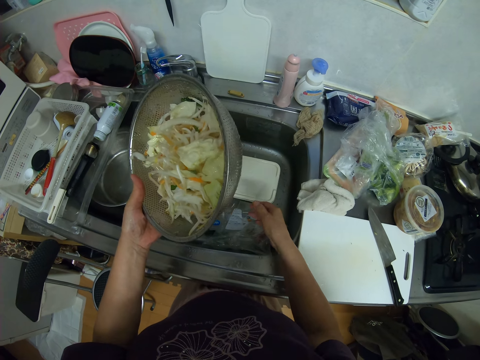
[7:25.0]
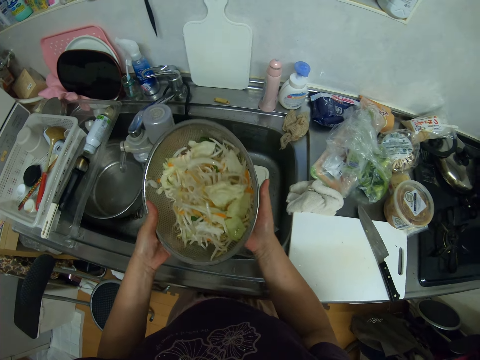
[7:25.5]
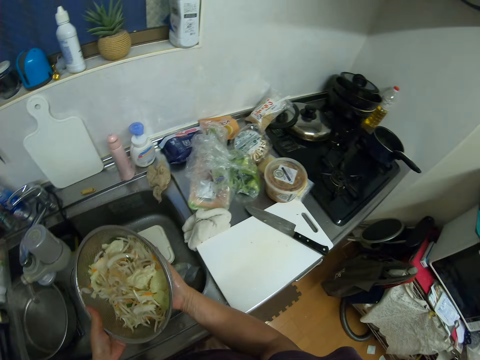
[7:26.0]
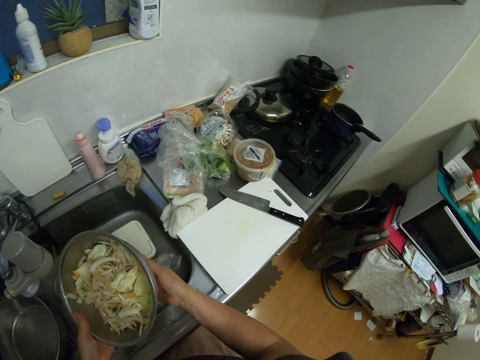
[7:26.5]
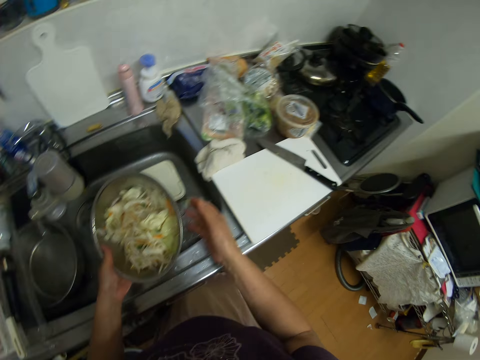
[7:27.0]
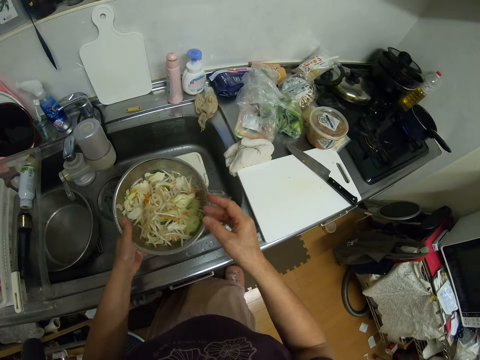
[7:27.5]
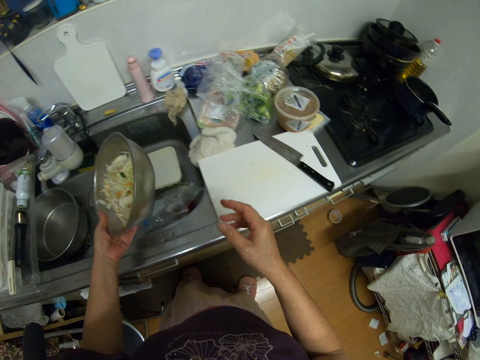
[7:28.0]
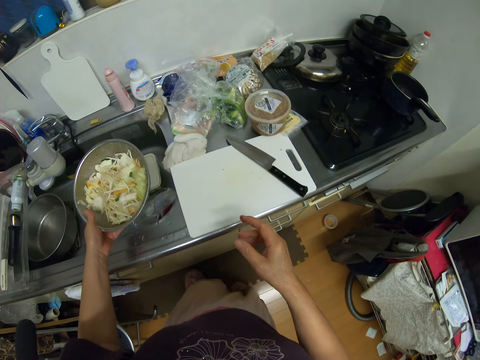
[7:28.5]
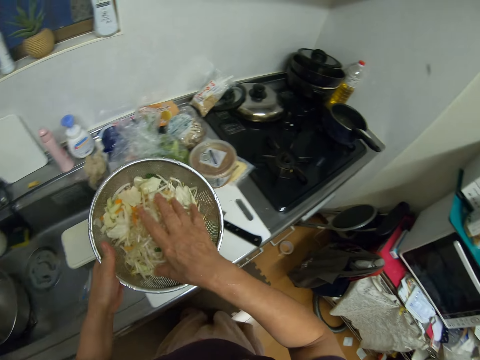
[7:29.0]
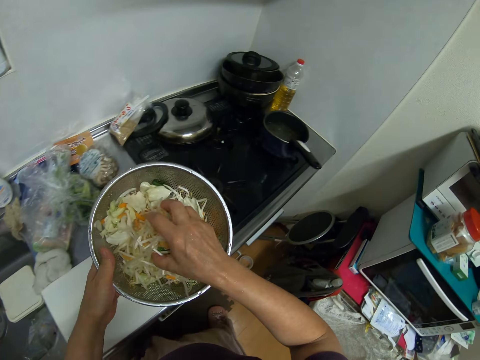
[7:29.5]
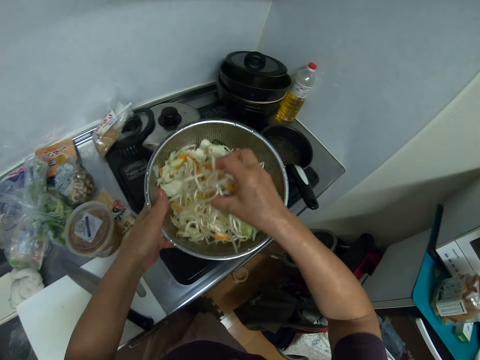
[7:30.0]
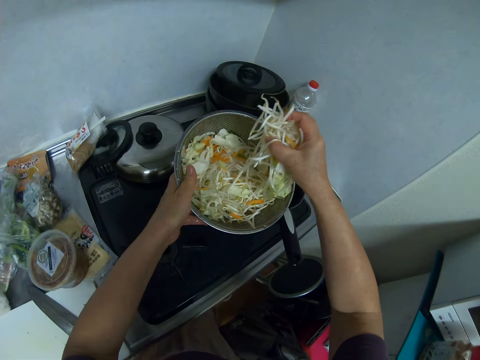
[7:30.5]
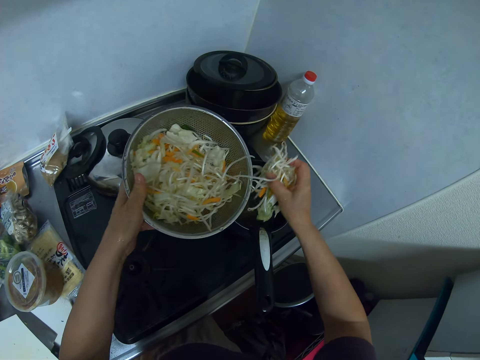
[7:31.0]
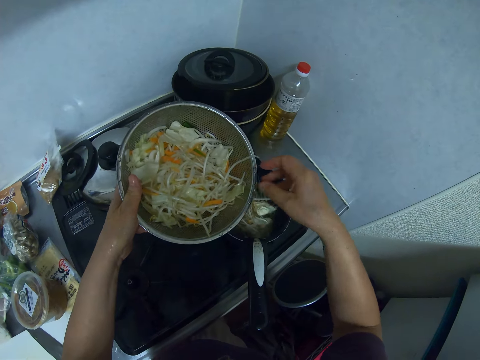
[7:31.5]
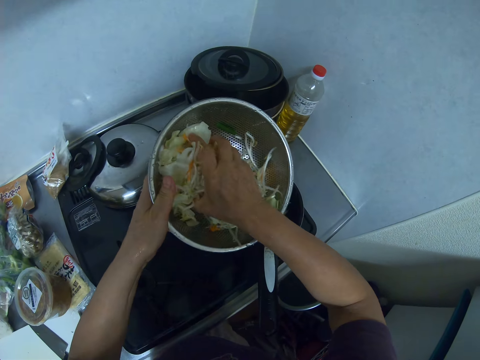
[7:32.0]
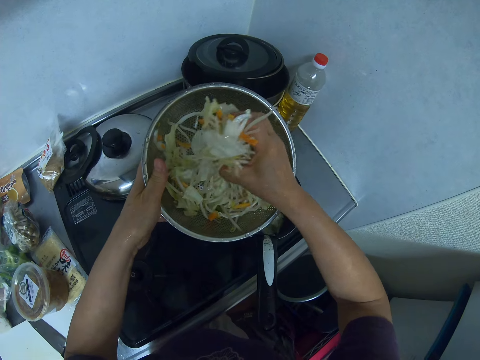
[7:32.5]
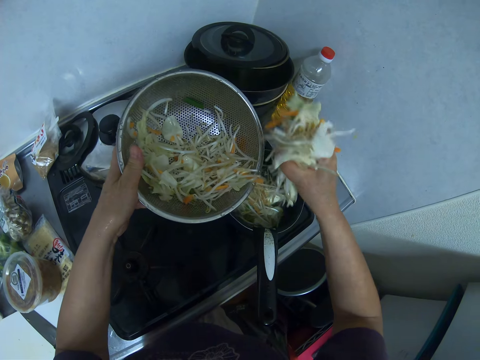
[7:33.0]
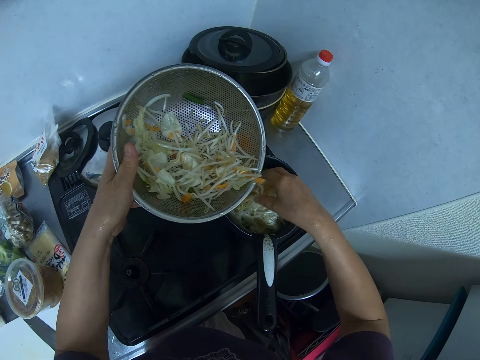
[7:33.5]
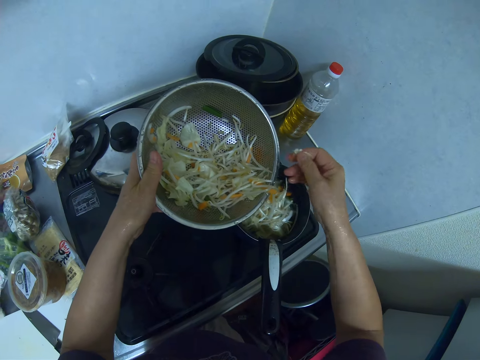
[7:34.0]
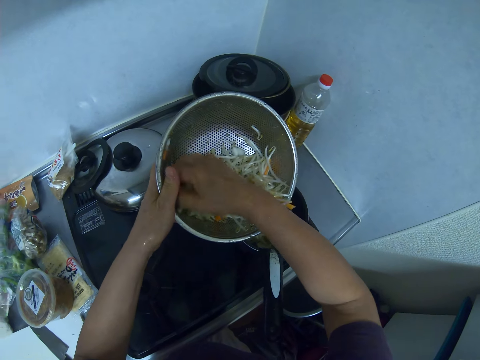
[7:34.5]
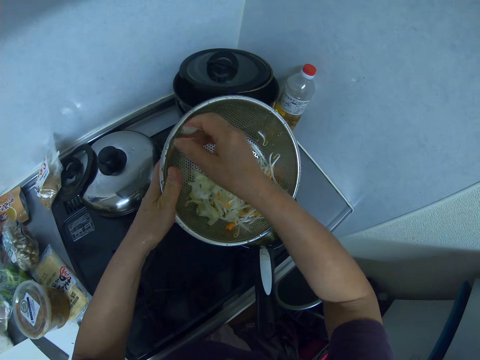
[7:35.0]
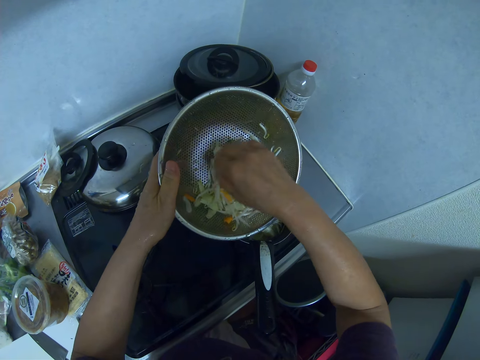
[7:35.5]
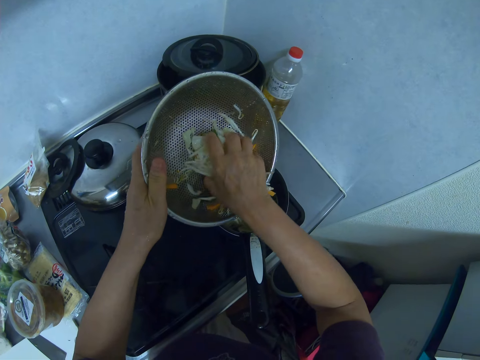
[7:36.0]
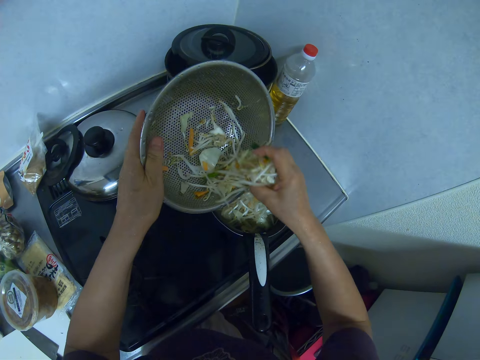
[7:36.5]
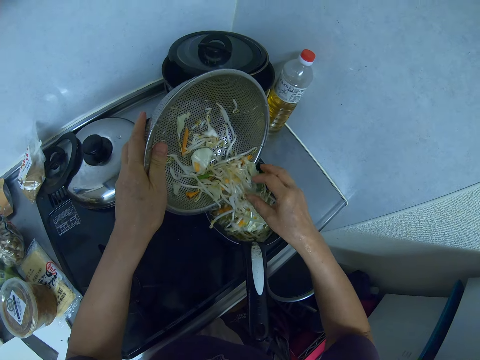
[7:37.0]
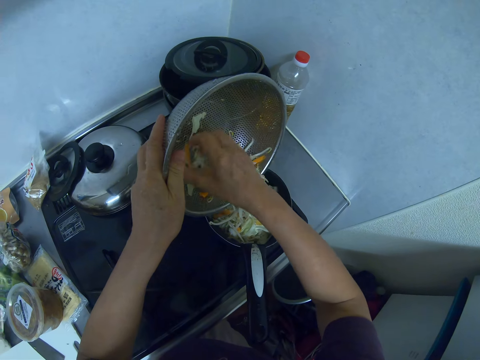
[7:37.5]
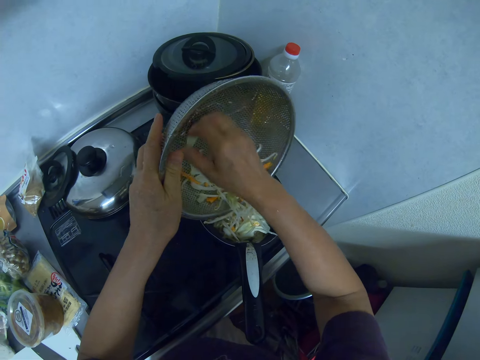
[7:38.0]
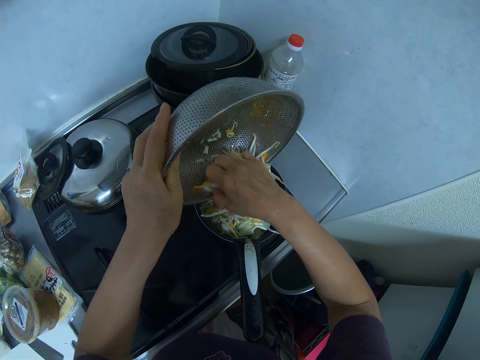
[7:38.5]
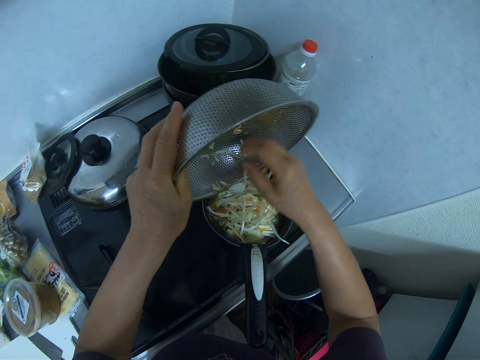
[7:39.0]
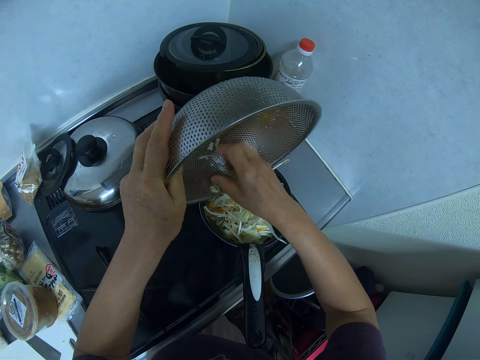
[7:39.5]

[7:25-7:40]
The camera wearer steps closer to the cooker. She takes the vegetable from the colander into the saucepan on the cooker with her hand.

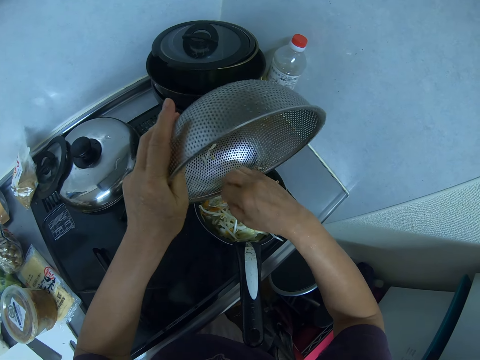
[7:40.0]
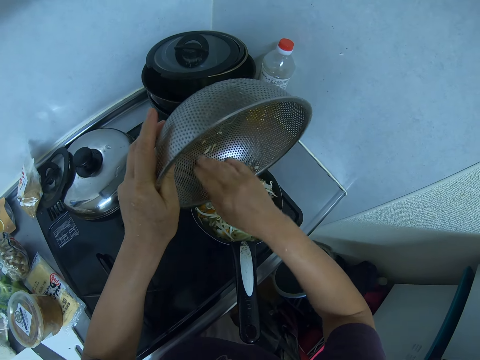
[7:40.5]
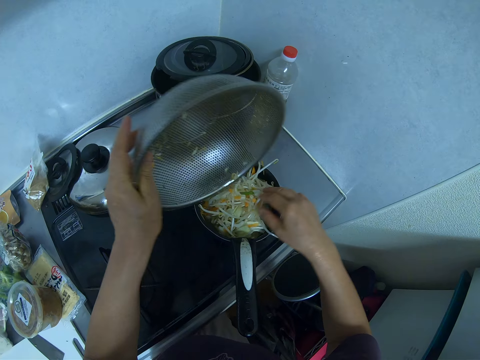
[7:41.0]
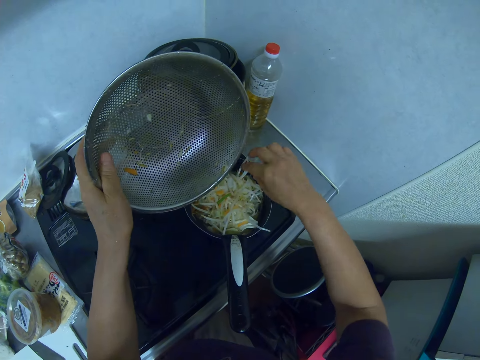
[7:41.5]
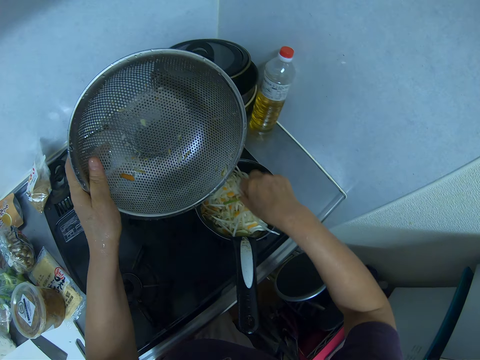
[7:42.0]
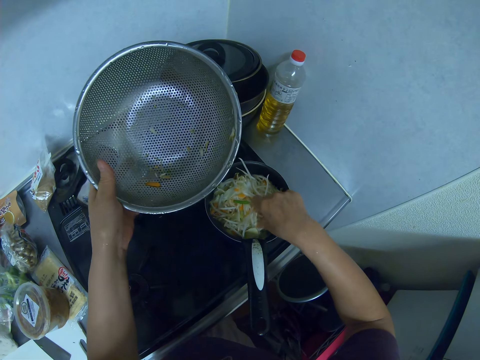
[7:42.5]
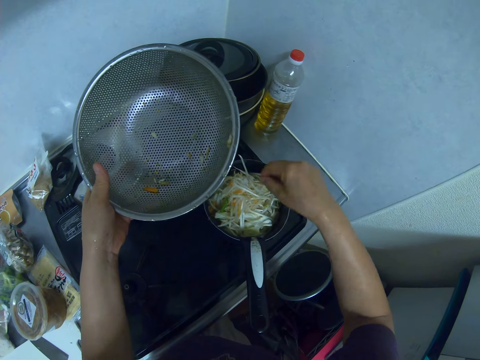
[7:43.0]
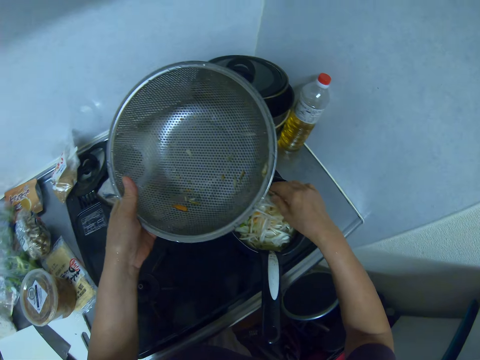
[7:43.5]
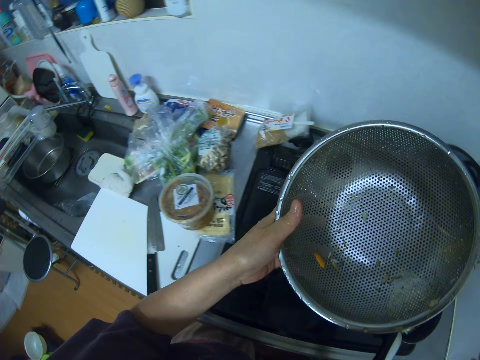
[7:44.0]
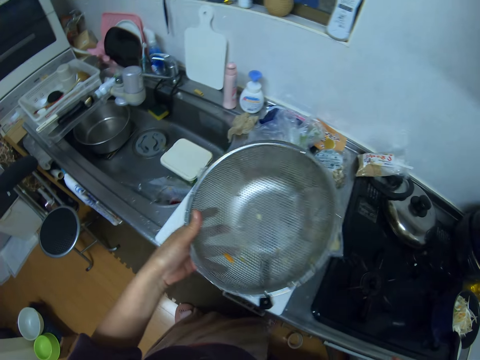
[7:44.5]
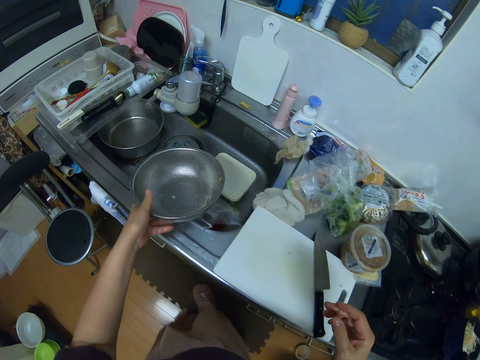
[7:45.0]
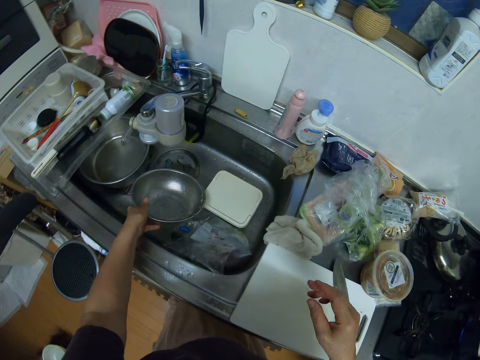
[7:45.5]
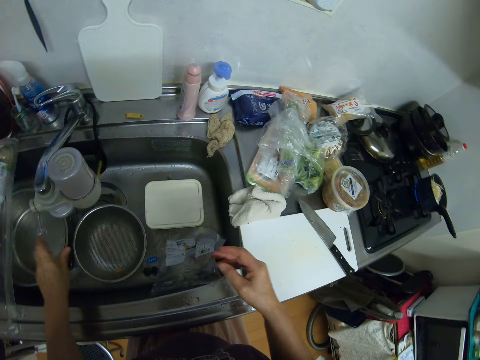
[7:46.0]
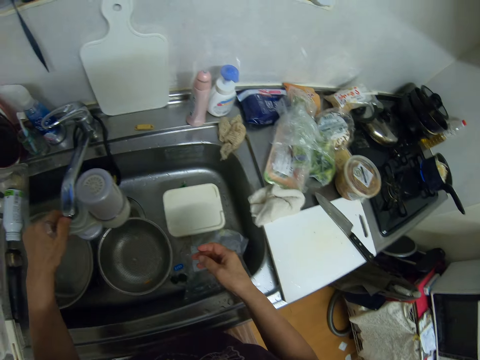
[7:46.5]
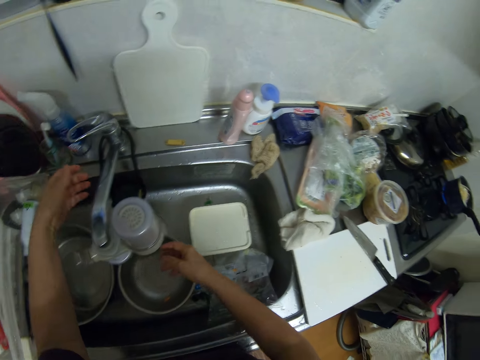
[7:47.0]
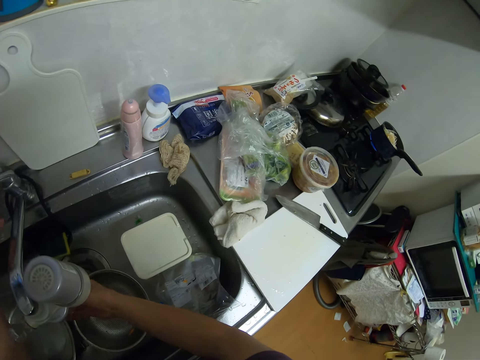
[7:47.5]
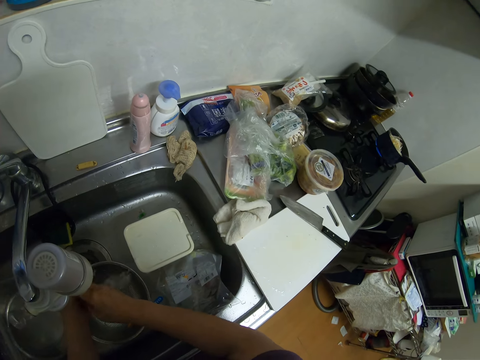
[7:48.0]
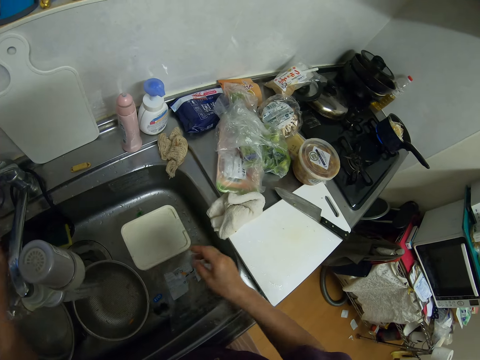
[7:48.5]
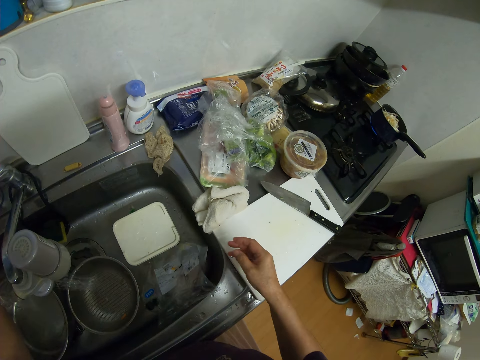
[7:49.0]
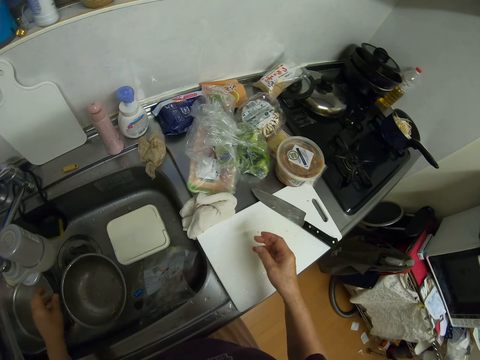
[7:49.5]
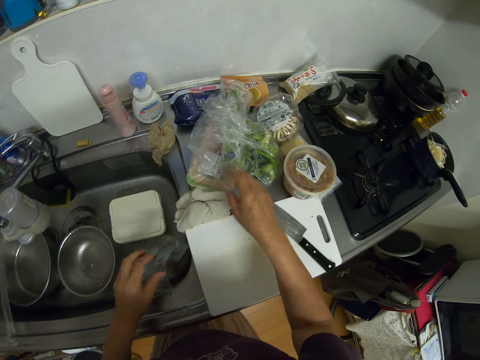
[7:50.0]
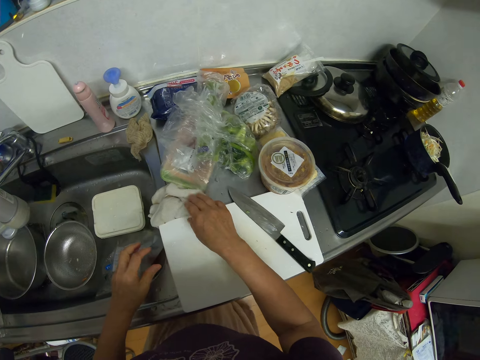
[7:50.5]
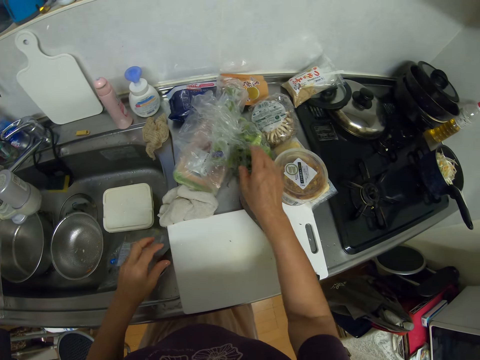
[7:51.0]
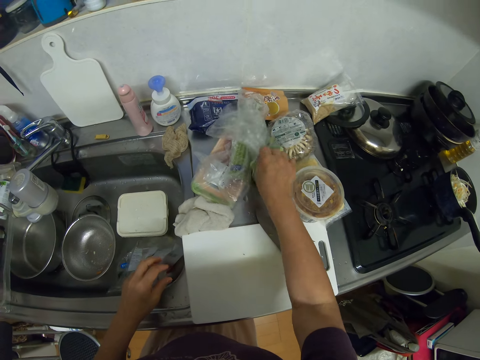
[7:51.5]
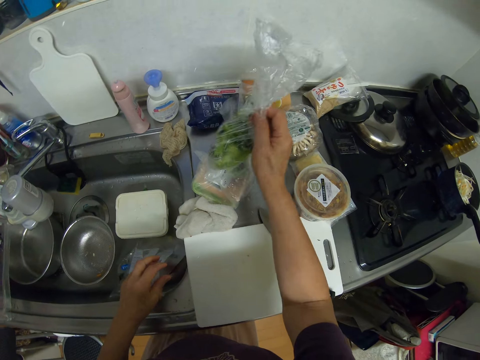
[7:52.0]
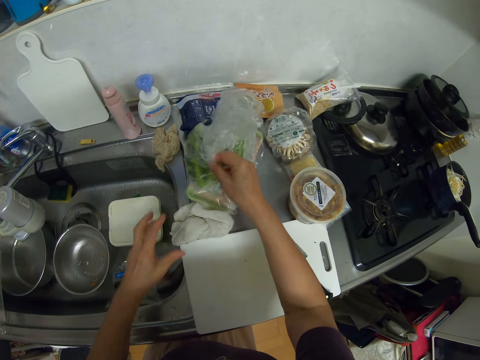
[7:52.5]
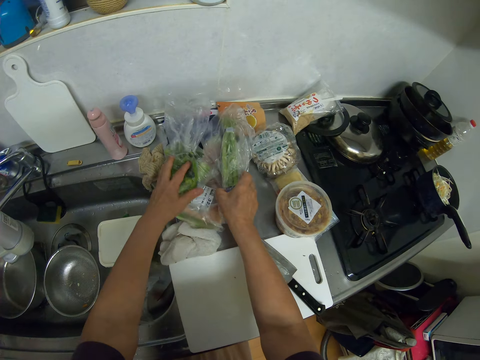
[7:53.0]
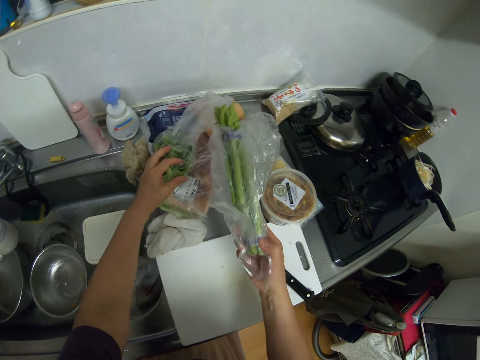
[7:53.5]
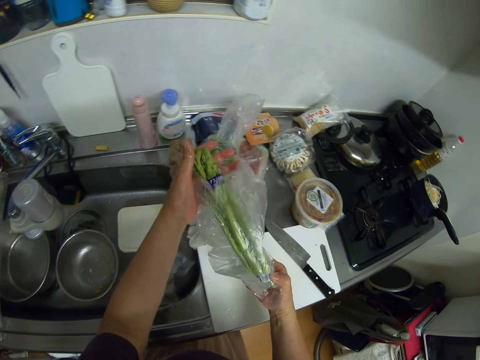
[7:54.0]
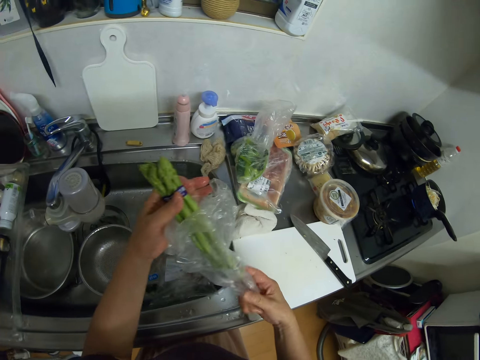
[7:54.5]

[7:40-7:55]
The camera wearer carries the empty mesh strainer to the sink. She drops the colander in the sink. She opens the sink tap. She rinses her hand with water from the sink tap. She turns off the sink knob. She shifts the pack of vegetables on the countertop. She picks a bunch of celery or asparagus with paper from the cabinet. She brings out the bunch of celery from a nylon or paper.
